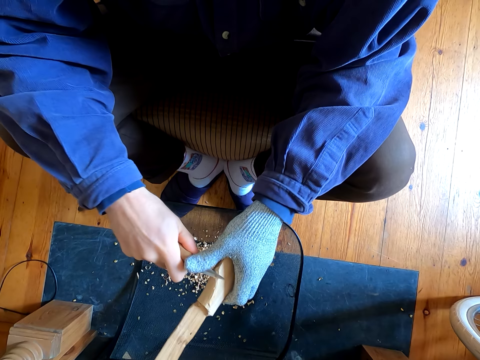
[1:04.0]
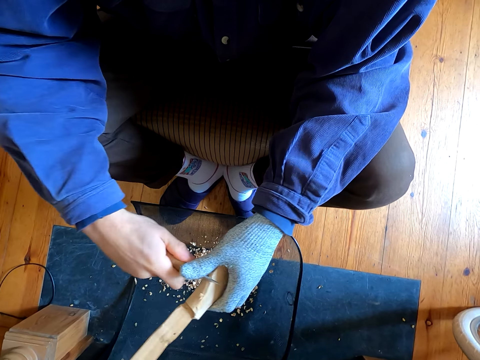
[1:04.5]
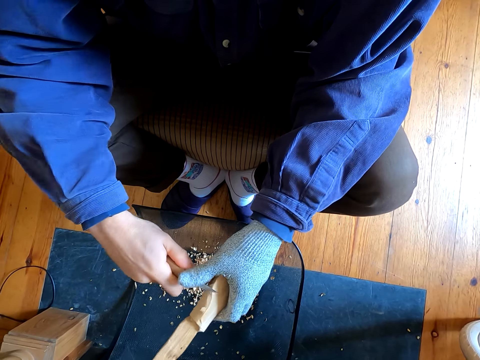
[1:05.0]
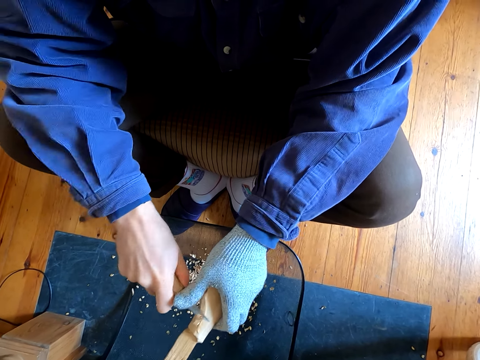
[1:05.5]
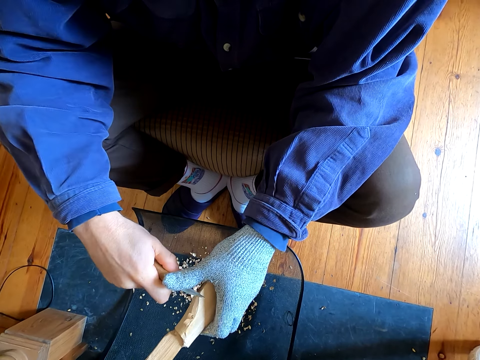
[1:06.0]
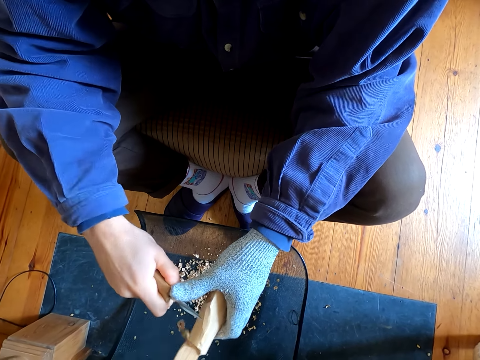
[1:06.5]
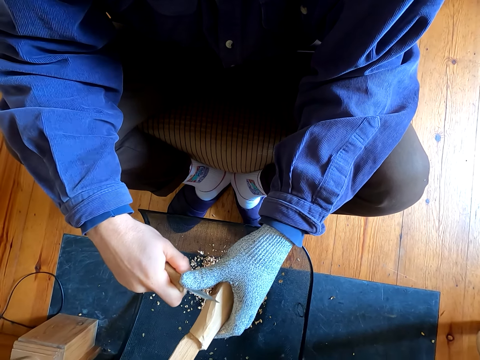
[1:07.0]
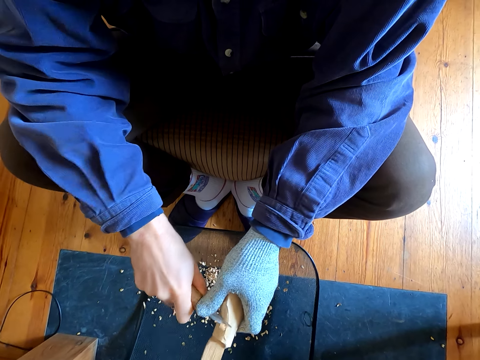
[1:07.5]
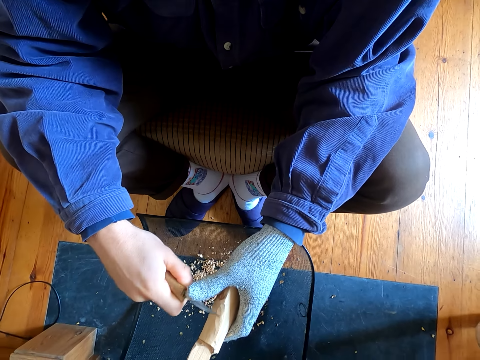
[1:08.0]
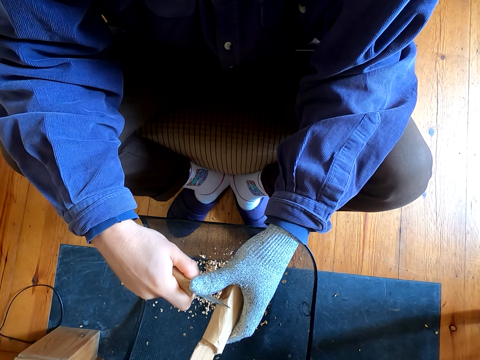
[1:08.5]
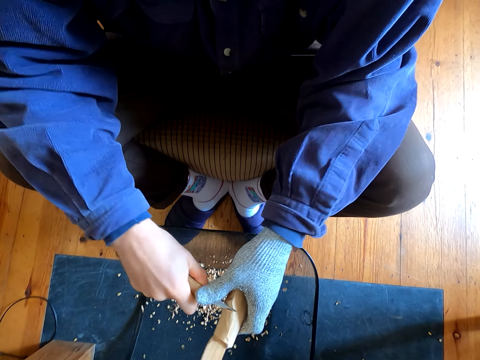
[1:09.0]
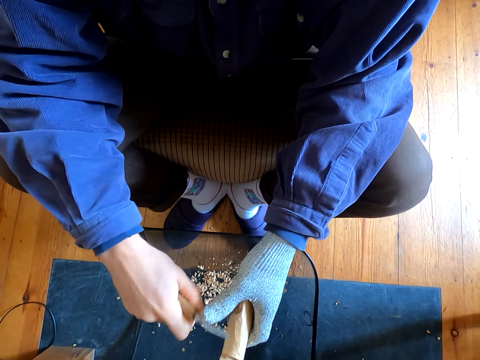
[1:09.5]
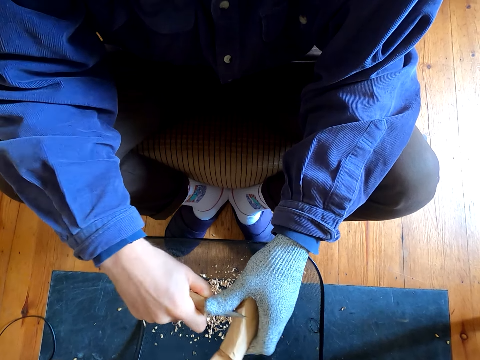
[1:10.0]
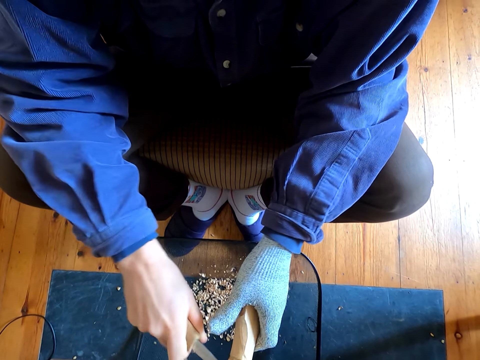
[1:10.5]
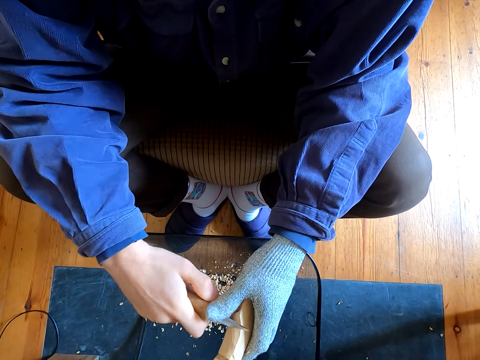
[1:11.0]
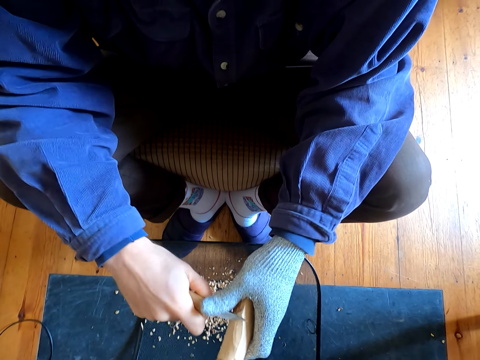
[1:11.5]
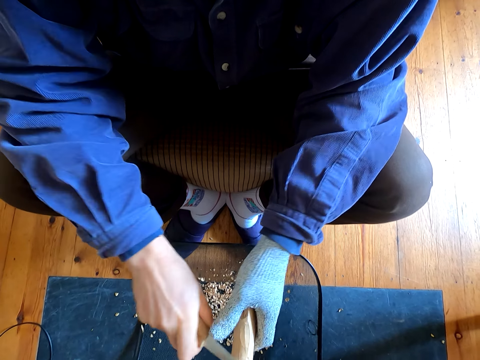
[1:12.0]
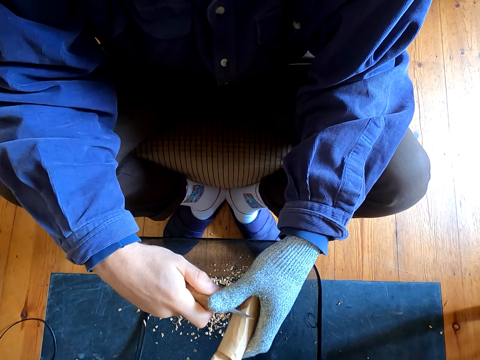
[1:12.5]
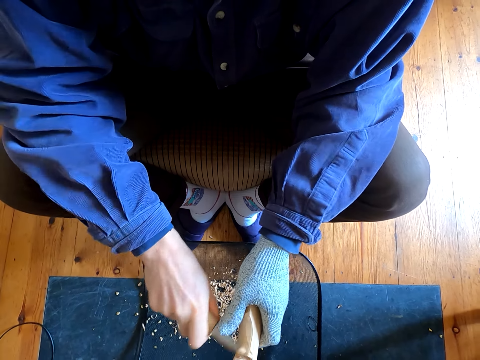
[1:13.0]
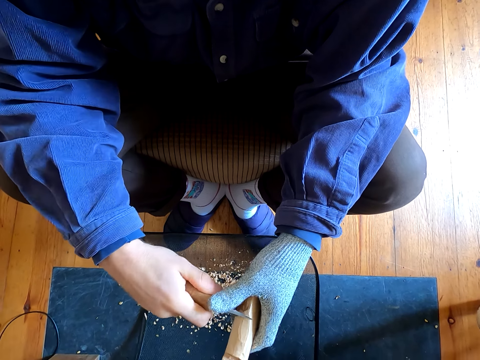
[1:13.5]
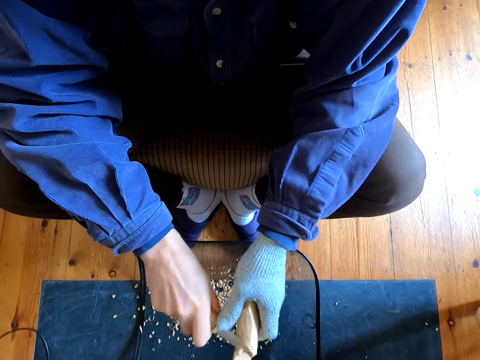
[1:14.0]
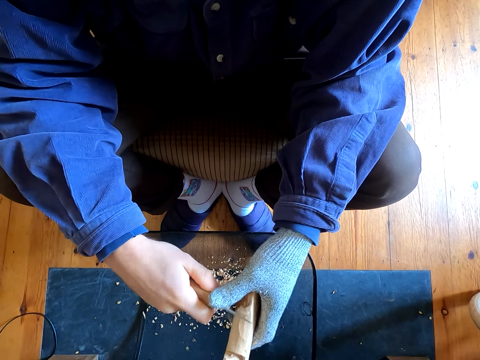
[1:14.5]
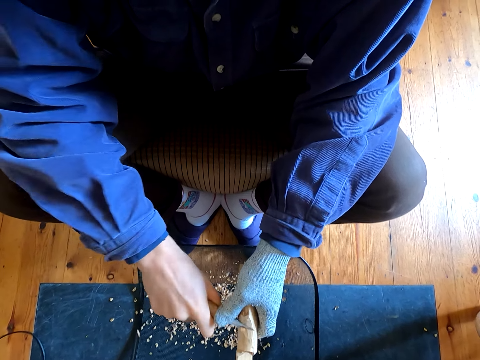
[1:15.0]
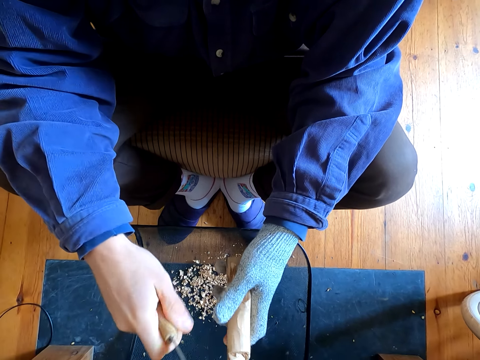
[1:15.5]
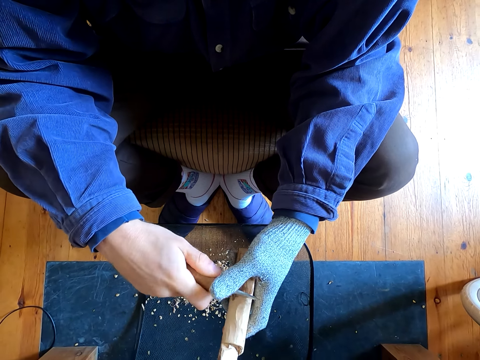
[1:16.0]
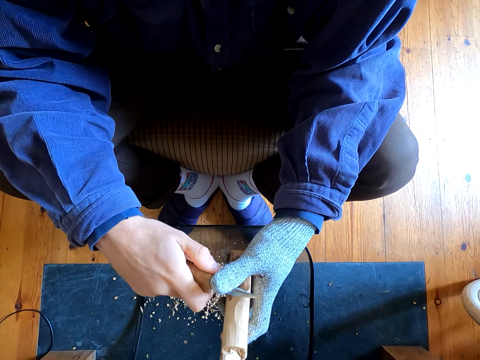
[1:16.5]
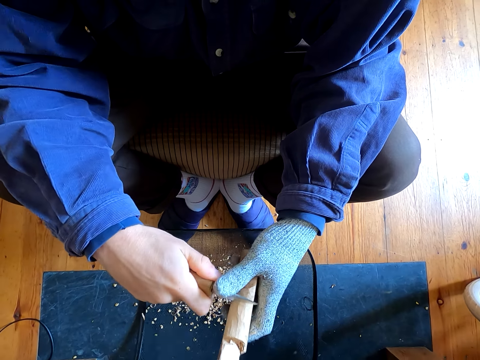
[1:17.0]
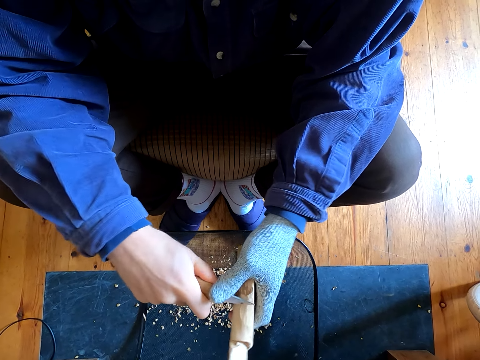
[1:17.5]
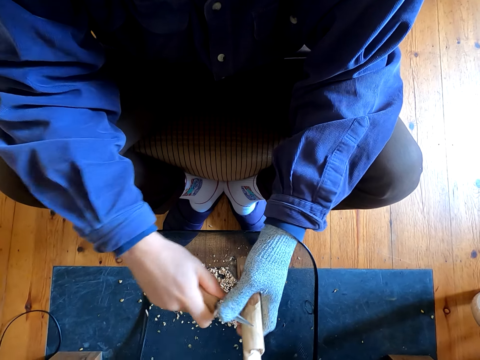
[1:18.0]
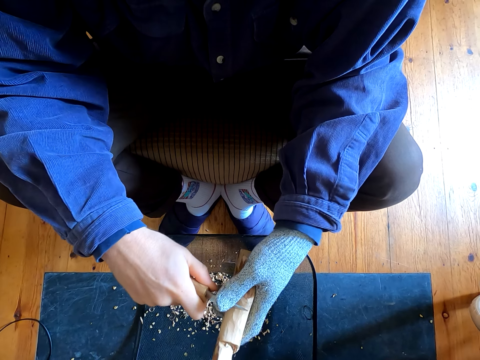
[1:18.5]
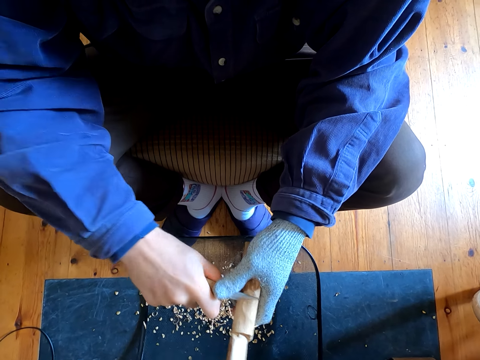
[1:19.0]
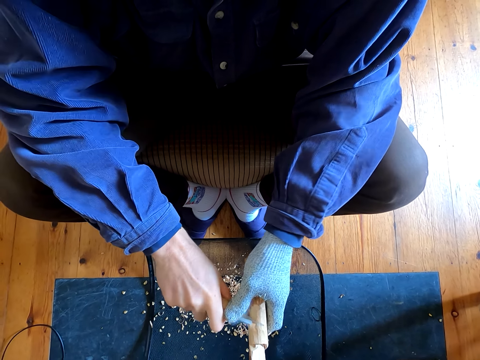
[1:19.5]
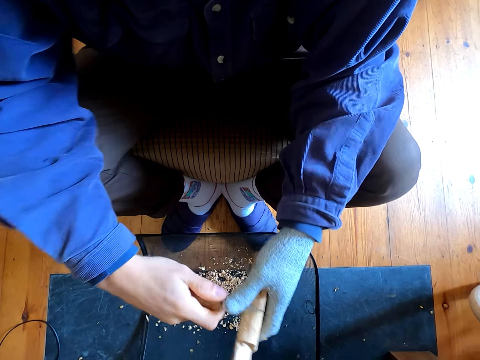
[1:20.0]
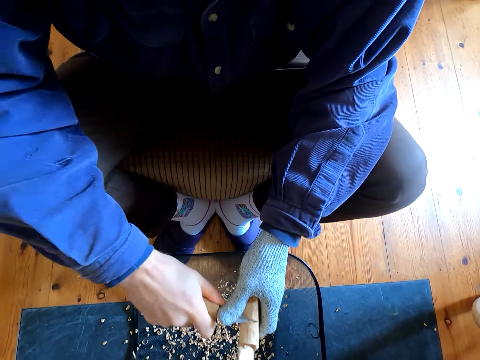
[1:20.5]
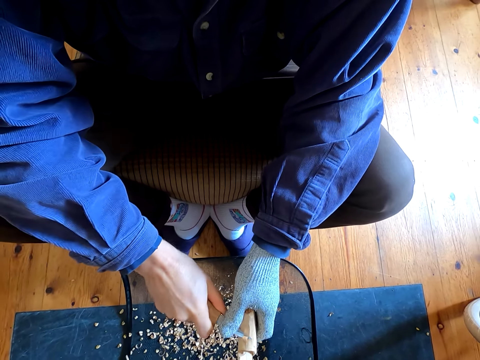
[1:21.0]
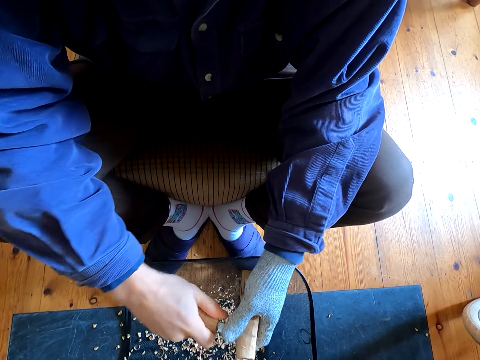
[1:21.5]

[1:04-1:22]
The camera wearer carves the wood with a knife repeatedly.

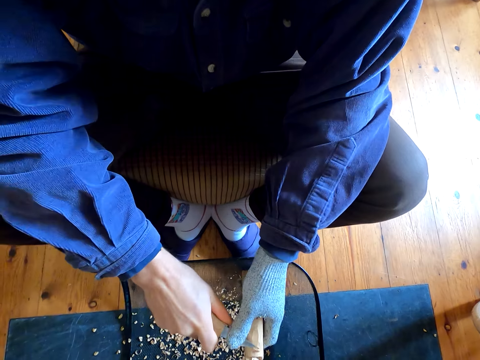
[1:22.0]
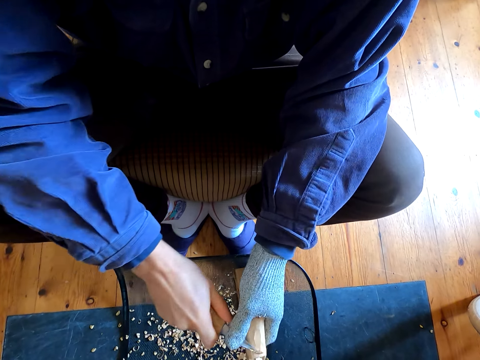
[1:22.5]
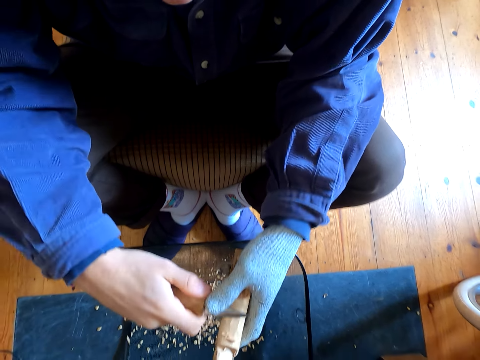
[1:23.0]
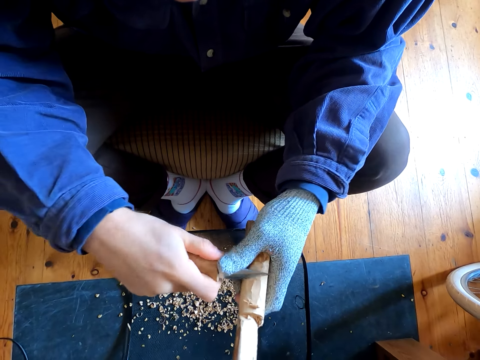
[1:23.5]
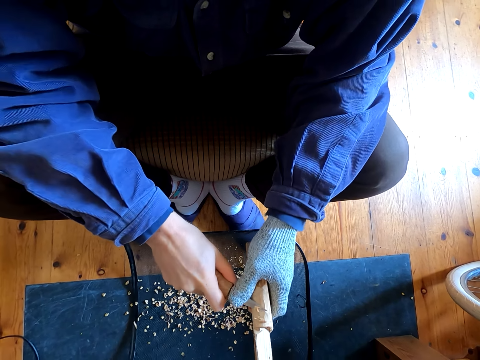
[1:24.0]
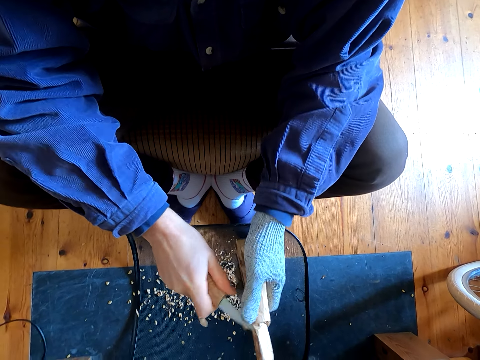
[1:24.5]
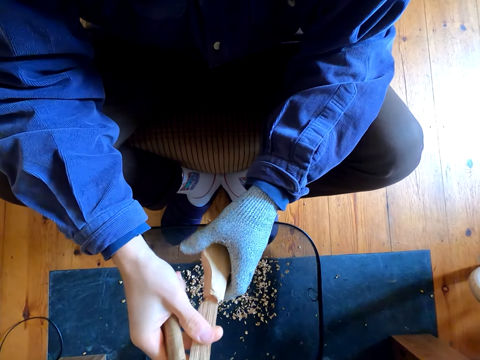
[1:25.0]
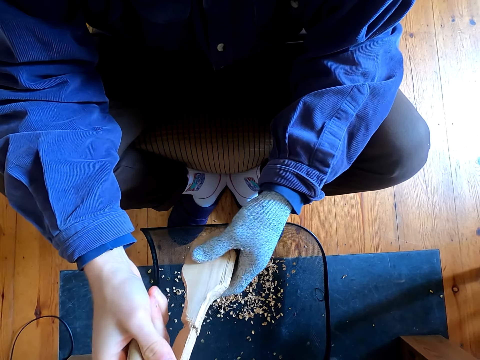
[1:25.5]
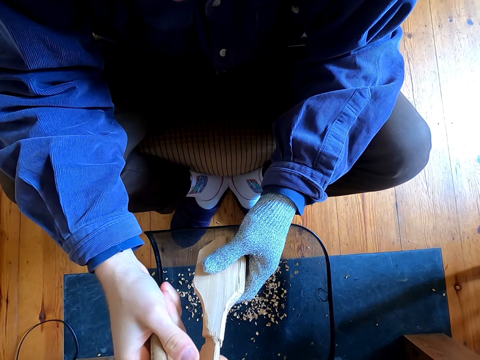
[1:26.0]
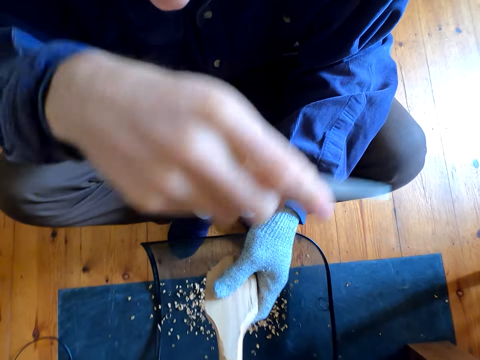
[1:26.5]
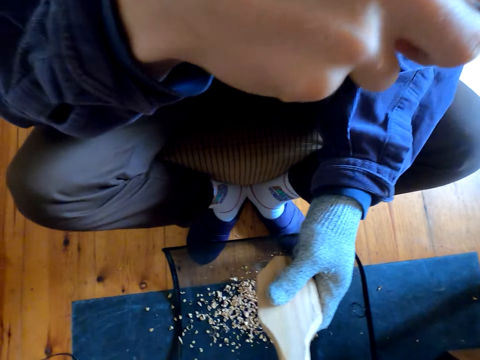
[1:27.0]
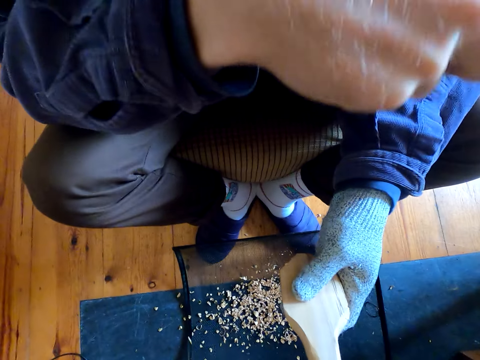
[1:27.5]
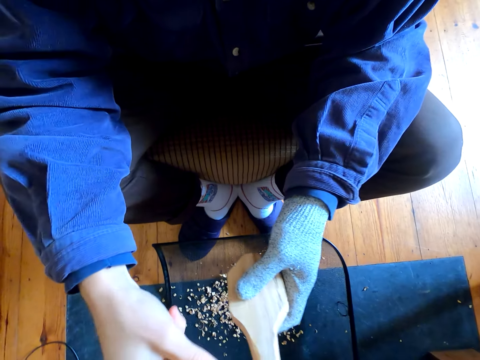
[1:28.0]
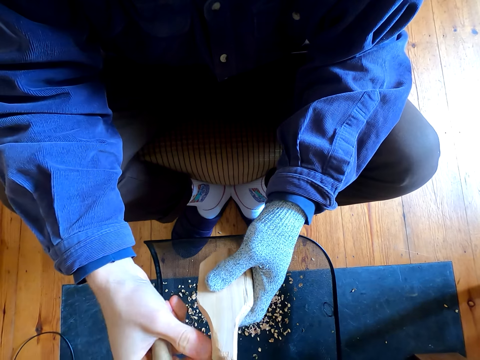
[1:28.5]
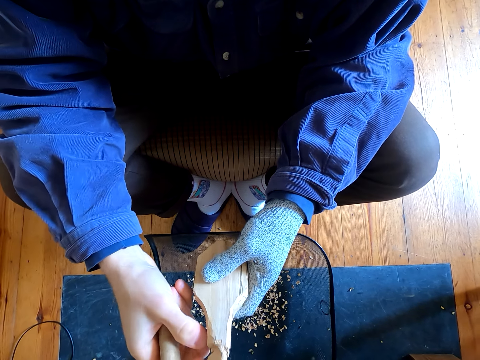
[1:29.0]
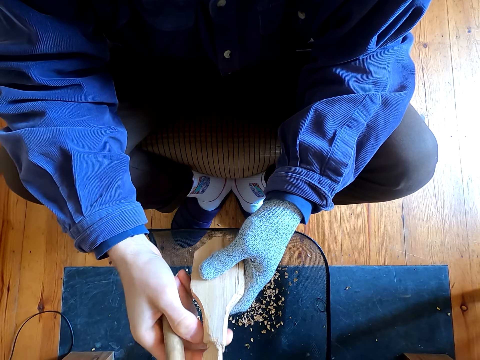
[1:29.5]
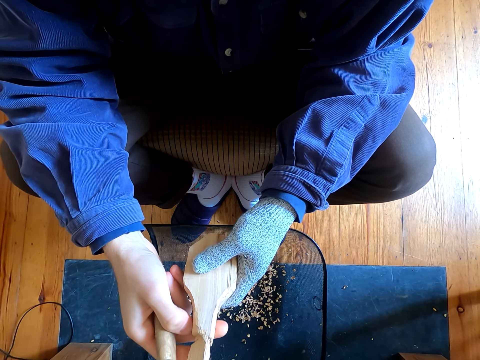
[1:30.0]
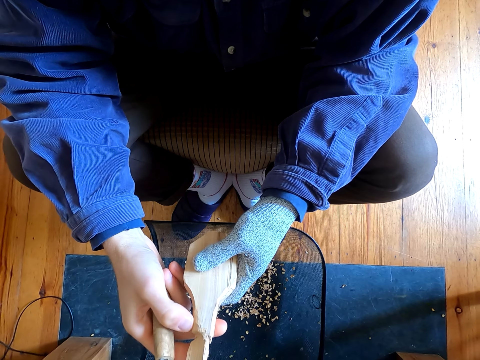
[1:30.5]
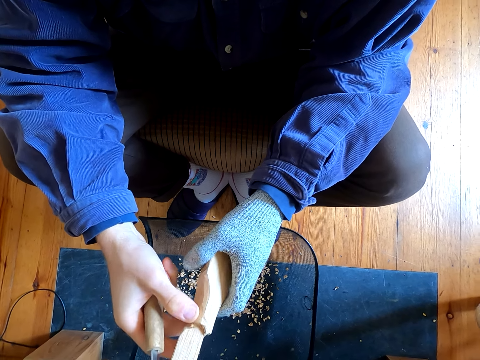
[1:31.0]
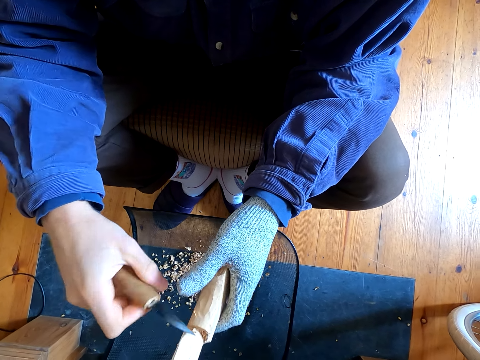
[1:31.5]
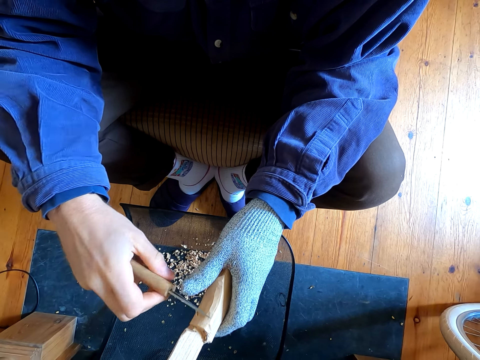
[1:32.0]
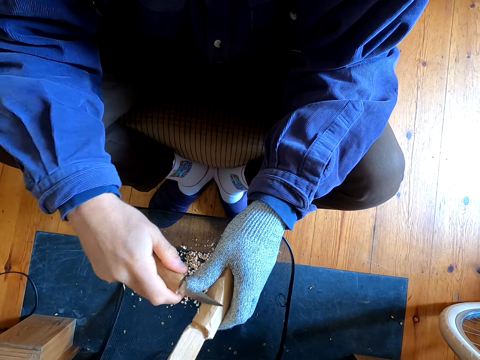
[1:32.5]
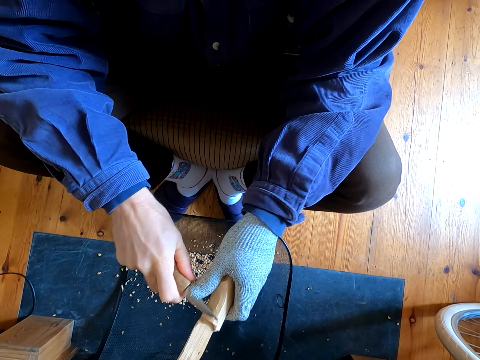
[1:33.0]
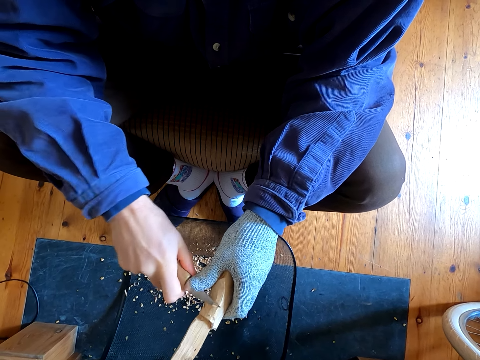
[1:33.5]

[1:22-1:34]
The camera wearer carves the wood with a knife. They turn the wood in the hands. They wipe the face with the hand. They stare at the wood. They shape the wood with the knife.
